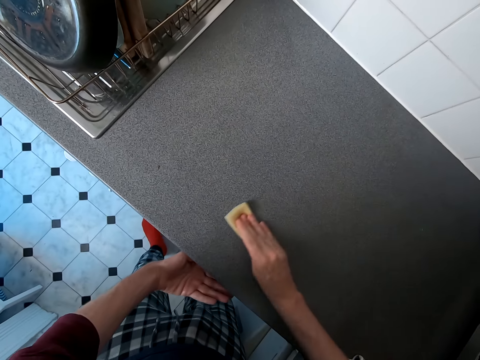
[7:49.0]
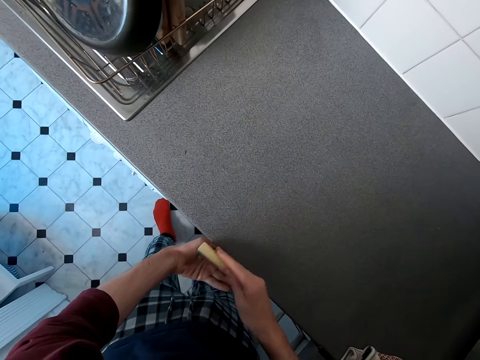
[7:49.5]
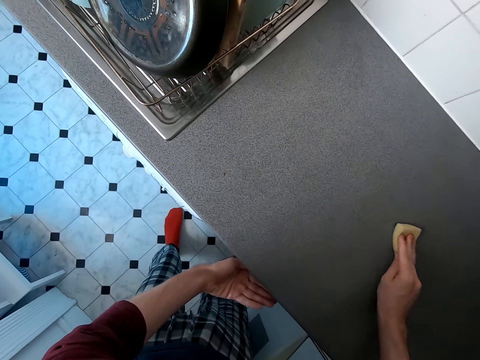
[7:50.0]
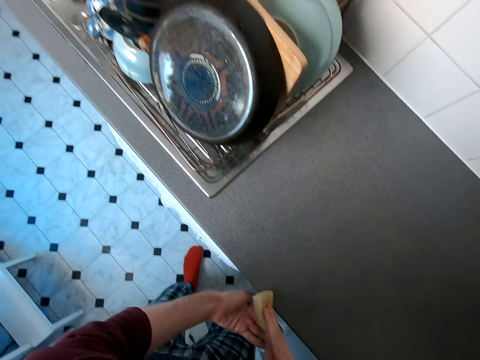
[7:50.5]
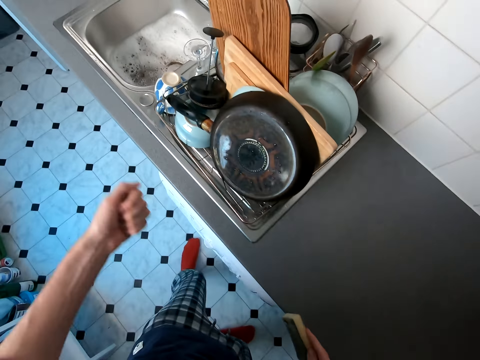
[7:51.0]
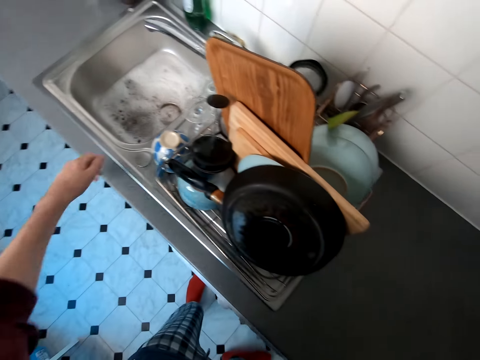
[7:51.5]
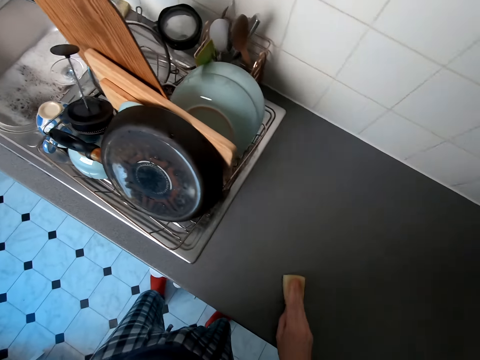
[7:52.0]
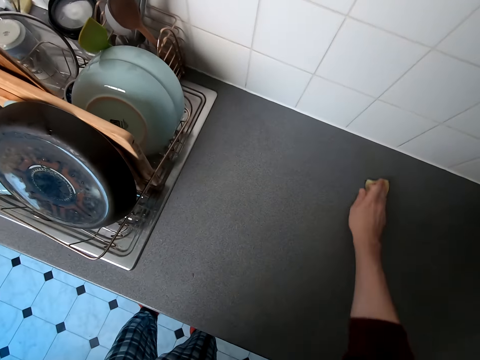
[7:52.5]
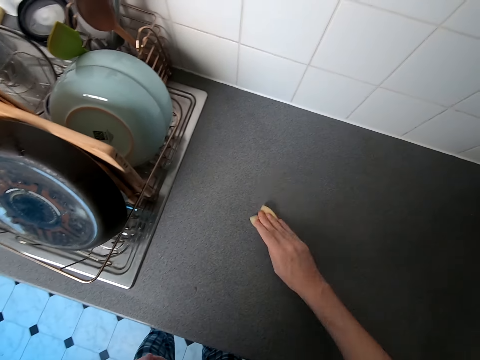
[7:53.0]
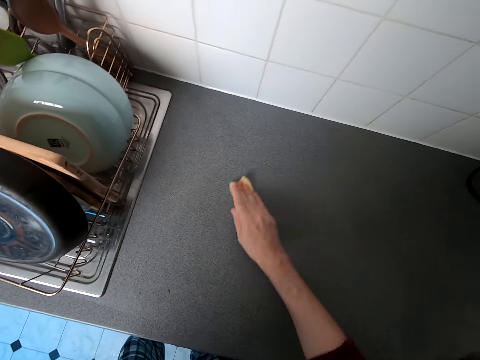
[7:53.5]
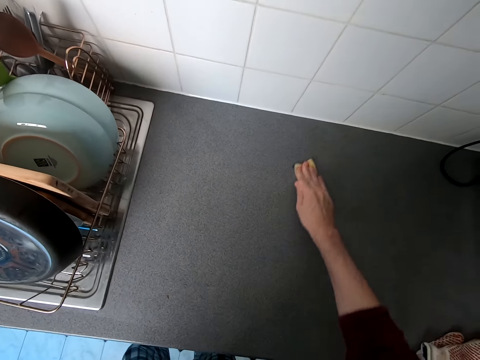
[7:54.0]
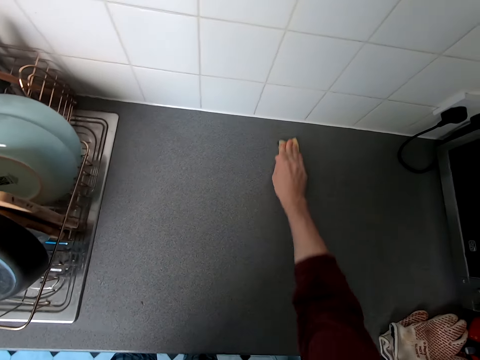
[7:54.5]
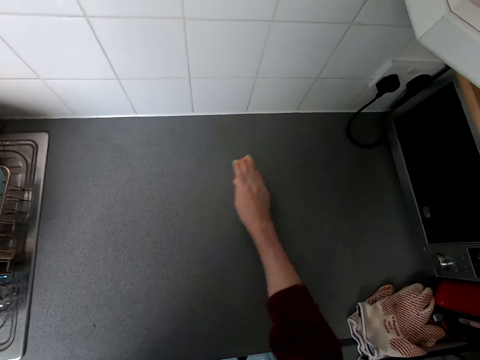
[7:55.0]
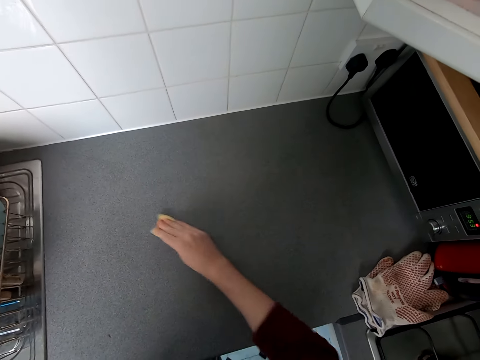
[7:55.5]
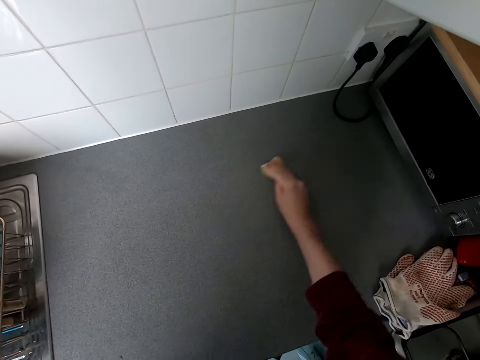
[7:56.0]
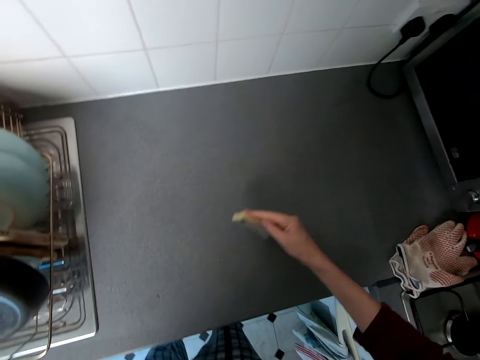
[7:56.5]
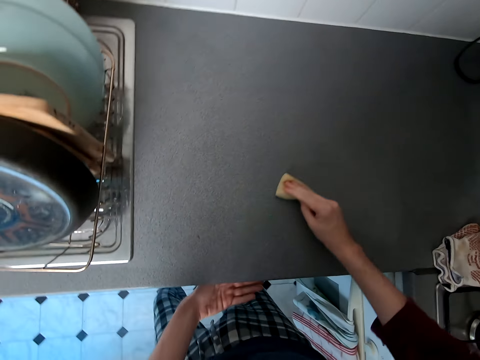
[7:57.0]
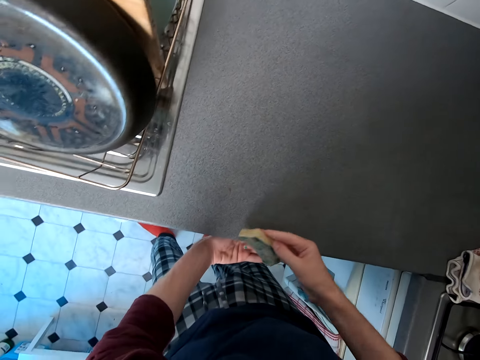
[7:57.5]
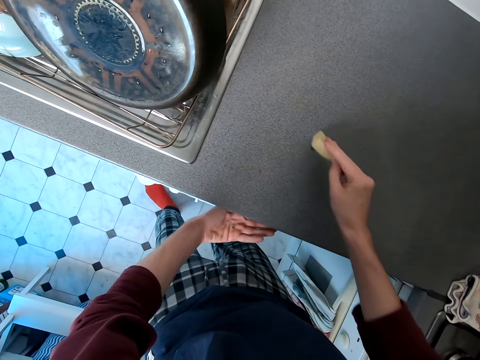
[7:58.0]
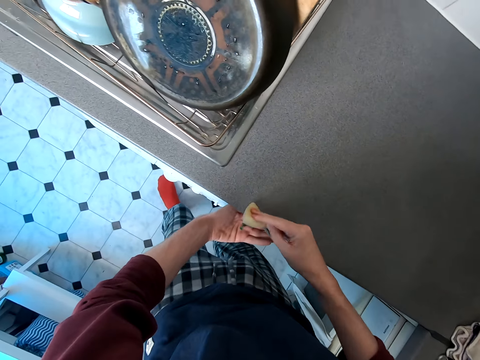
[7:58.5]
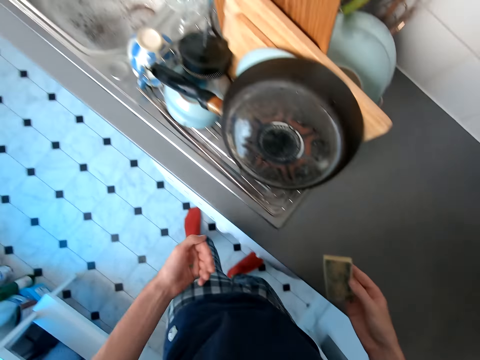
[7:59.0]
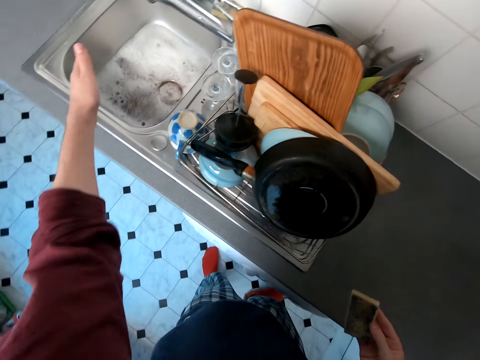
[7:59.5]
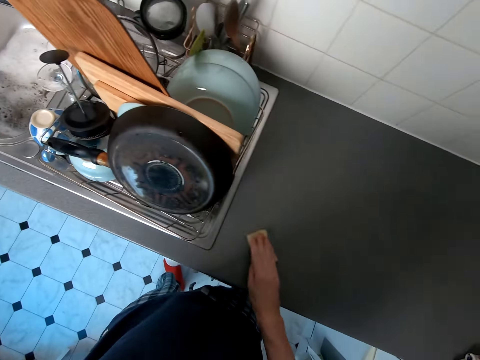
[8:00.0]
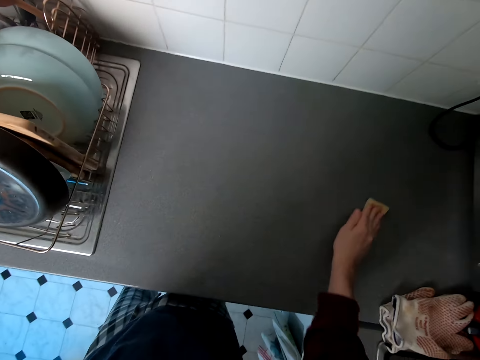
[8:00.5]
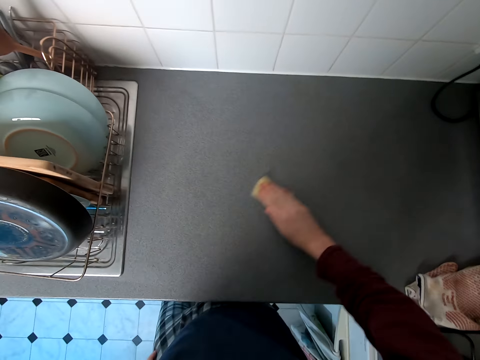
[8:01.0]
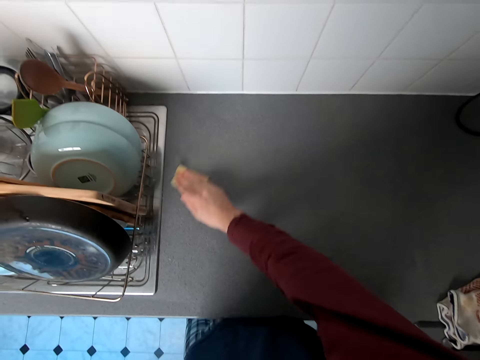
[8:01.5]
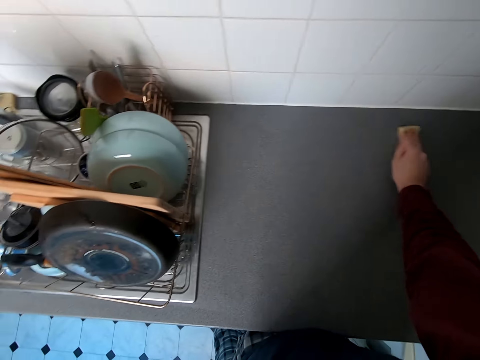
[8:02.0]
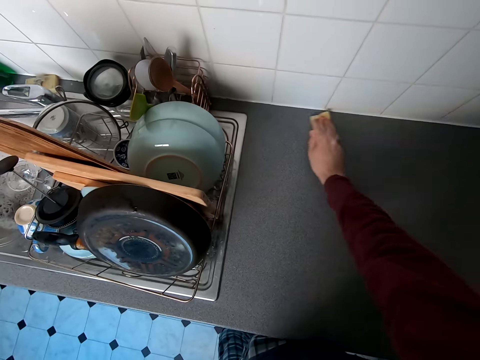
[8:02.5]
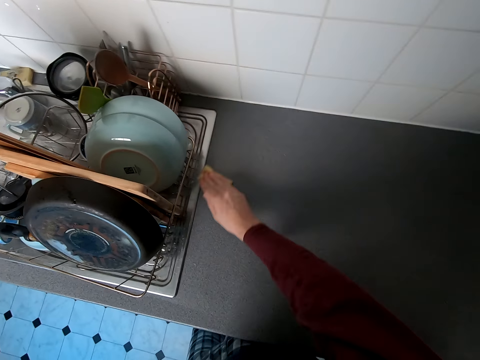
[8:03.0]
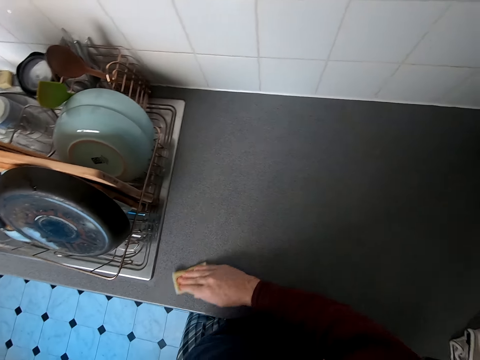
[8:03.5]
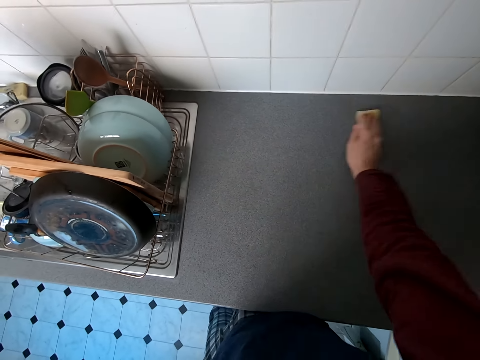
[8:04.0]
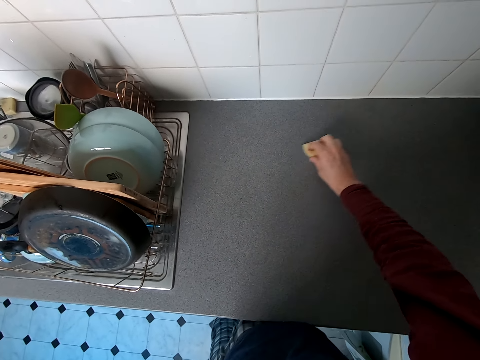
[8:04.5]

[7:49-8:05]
The camera wearer drops the dust on his hand. He wipes the table. He picks up the dust from the counter top. He drops the dust in the sink basin. He wipes the table. He drops the dust on his hand. He drops the dust in the sink basin. He wipes the table.

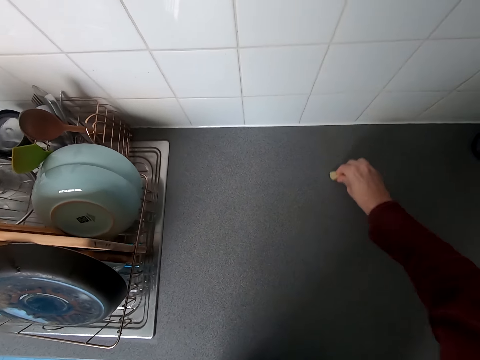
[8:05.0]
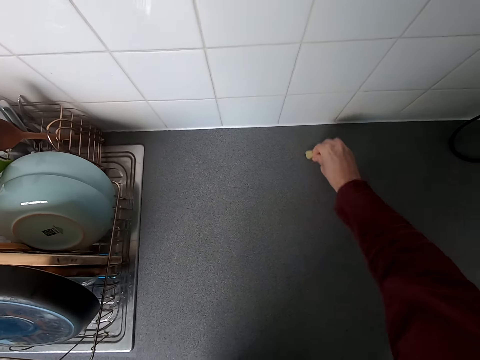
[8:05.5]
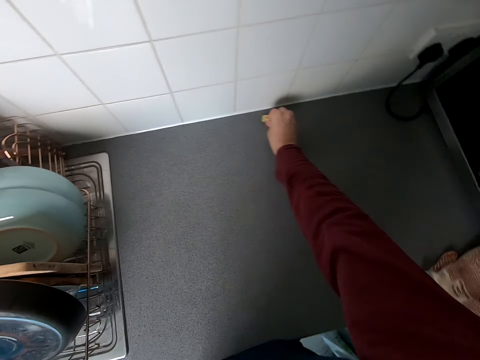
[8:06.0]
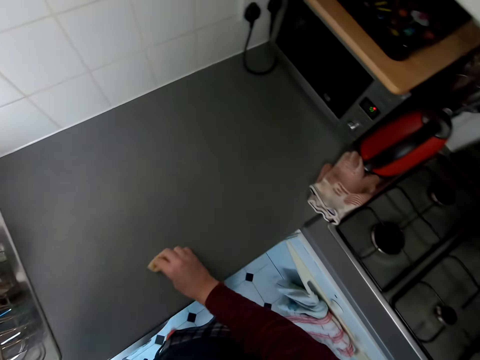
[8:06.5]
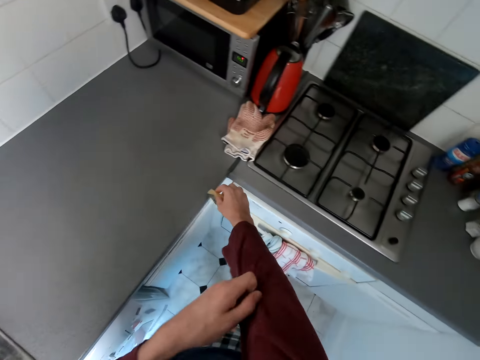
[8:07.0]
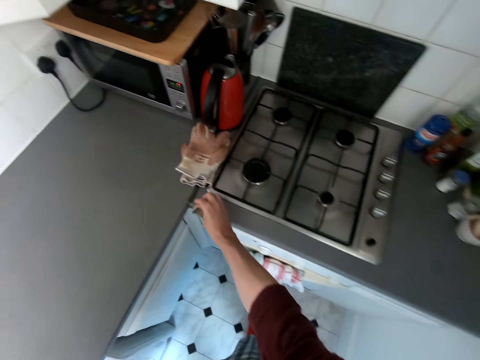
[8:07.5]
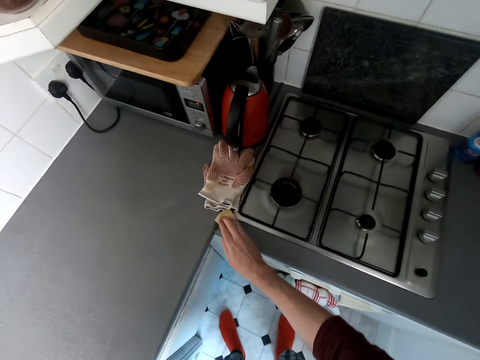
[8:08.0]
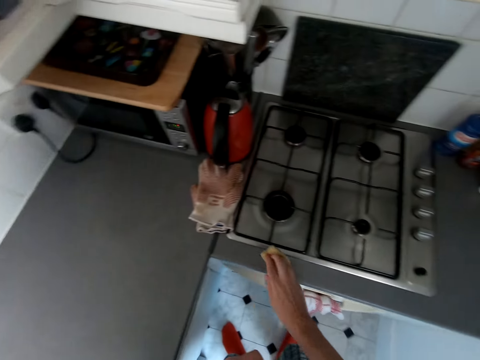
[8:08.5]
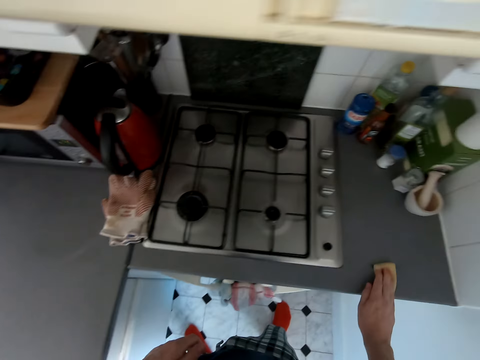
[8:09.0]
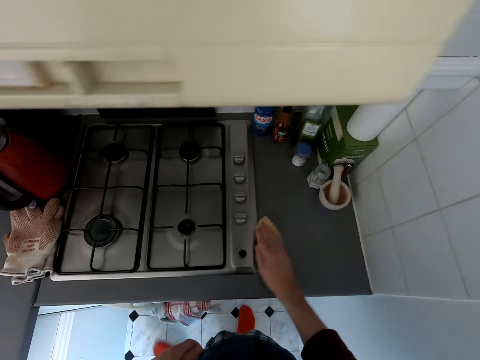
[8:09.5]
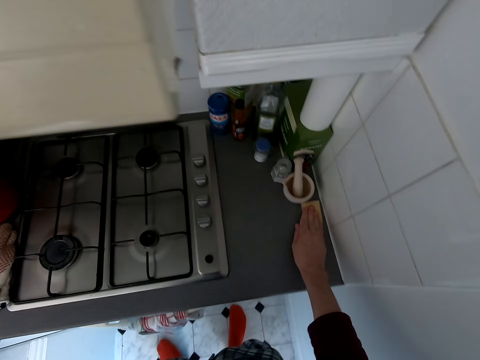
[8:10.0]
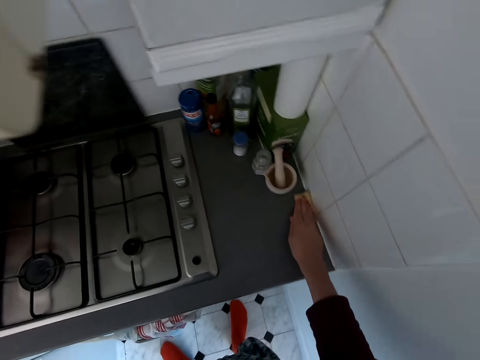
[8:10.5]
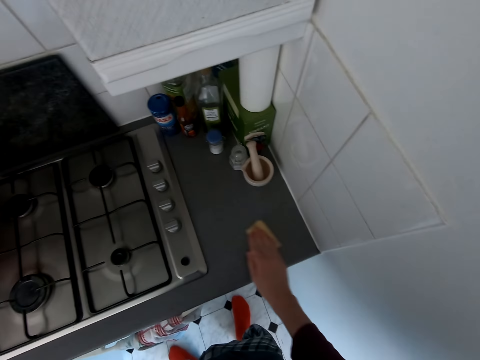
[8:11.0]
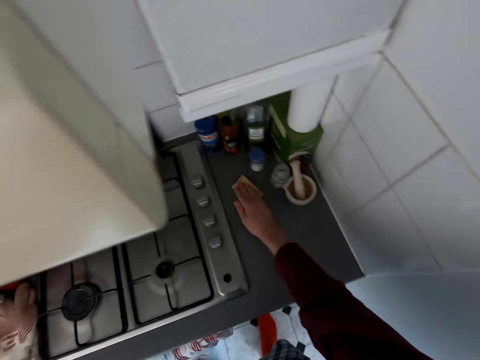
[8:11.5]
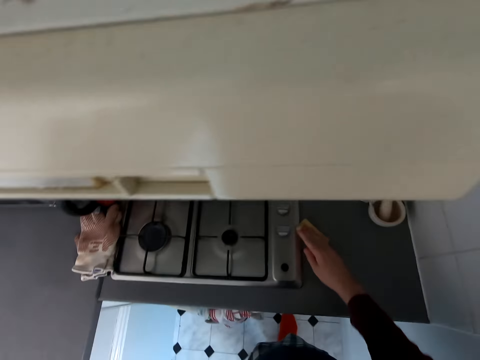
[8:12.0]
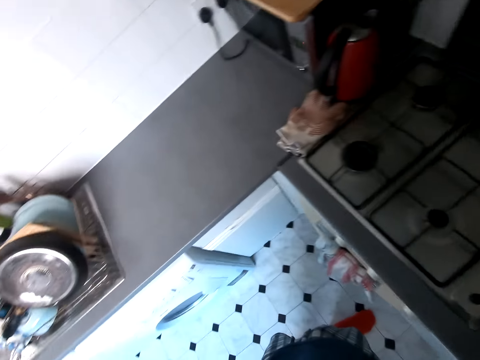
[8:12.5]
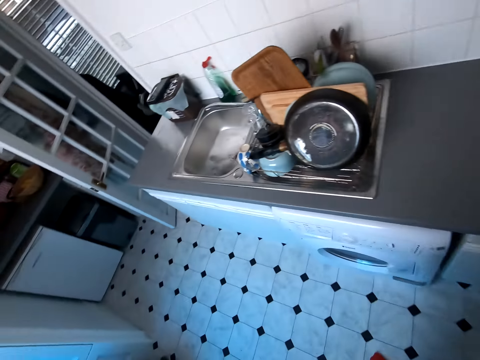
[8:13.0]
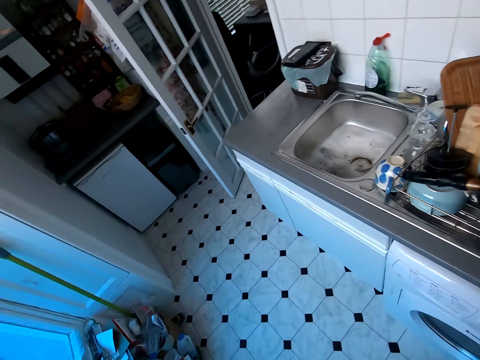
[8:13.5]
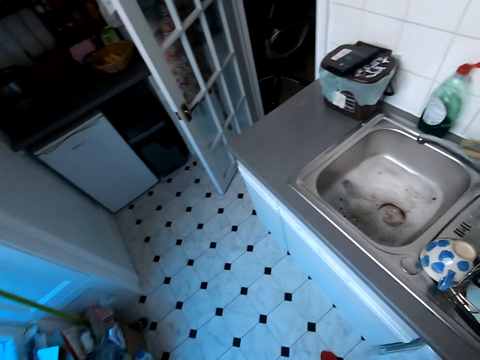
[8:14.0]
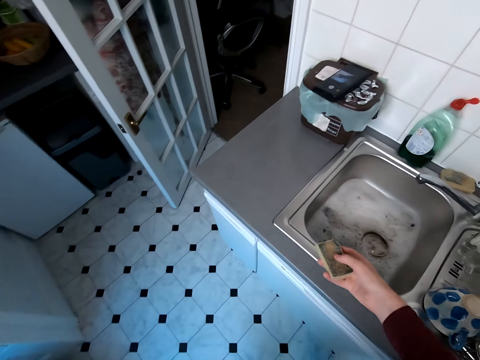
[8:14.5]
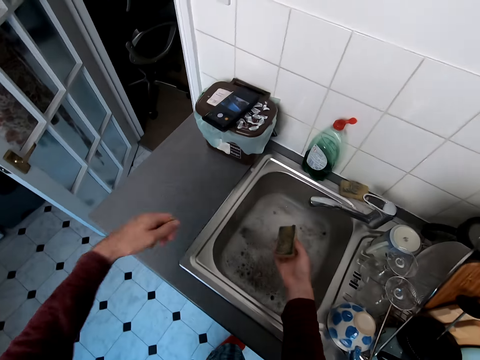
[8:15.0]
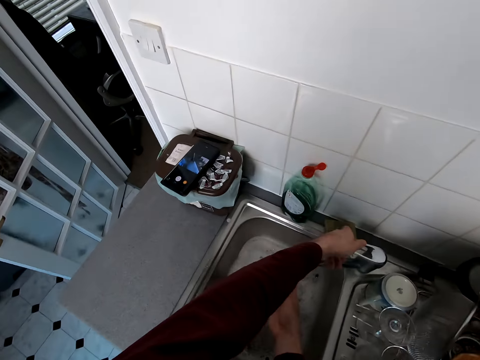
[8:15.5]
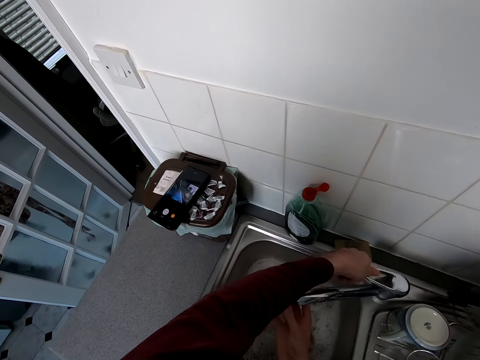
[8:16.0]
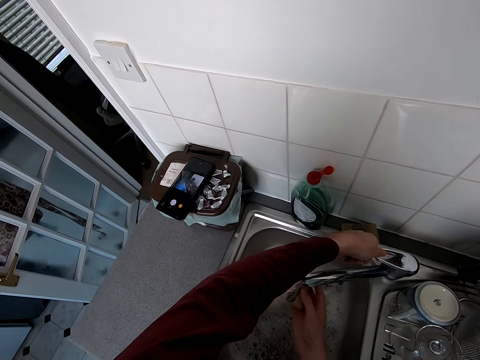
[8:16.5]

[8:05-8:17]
The camera wearer pulls up his cloth sleeve. He wipes the table. He walks around the kitchen. He opens the water tap.
